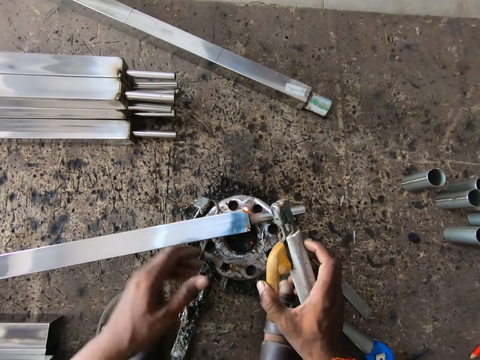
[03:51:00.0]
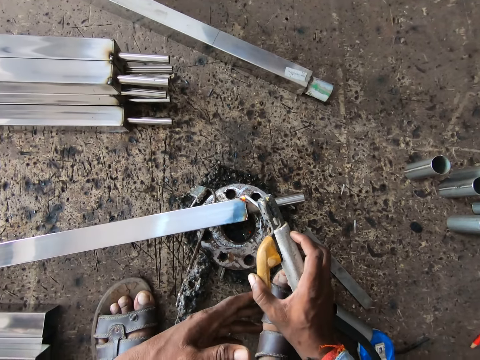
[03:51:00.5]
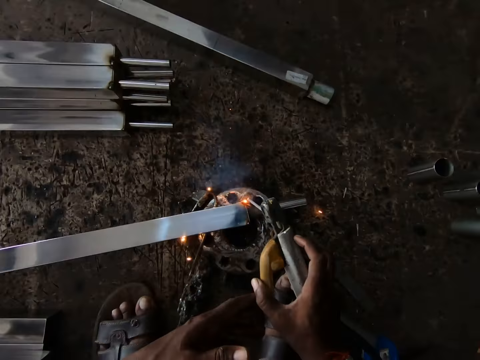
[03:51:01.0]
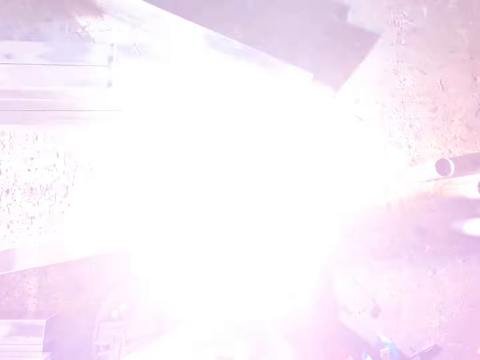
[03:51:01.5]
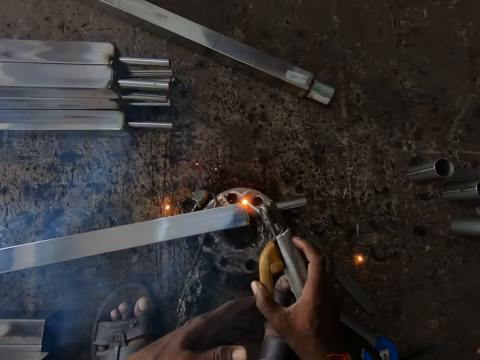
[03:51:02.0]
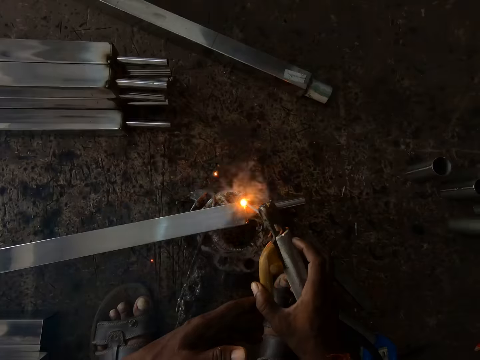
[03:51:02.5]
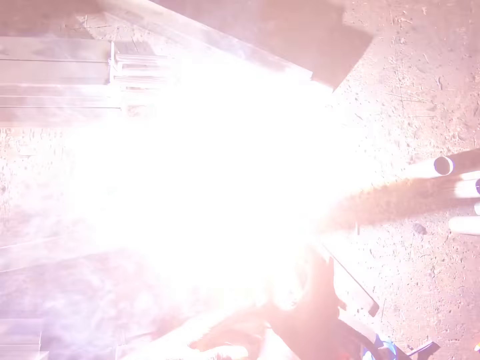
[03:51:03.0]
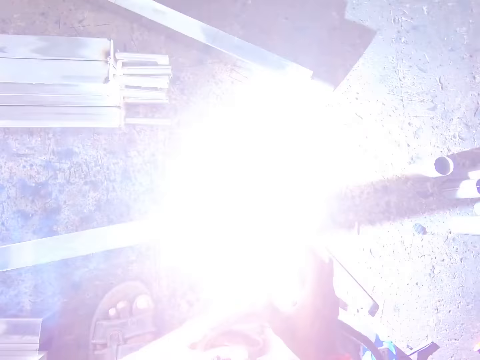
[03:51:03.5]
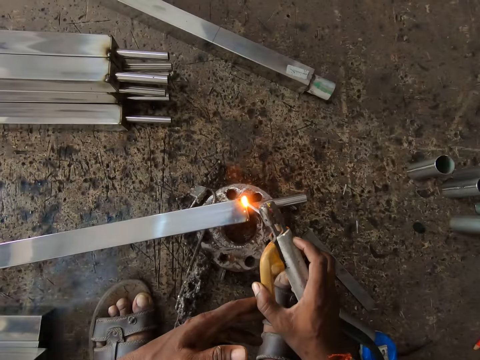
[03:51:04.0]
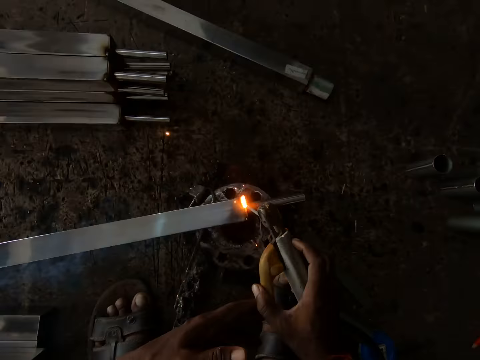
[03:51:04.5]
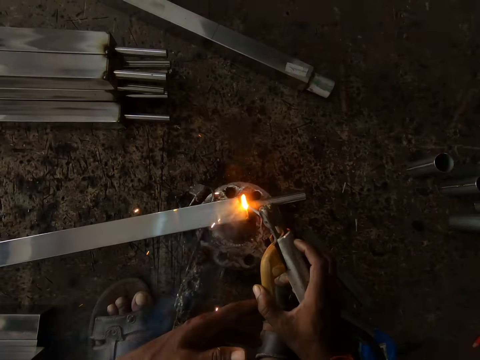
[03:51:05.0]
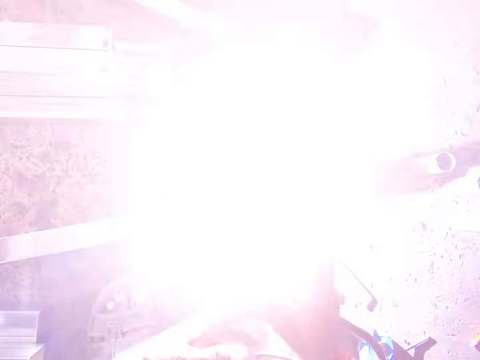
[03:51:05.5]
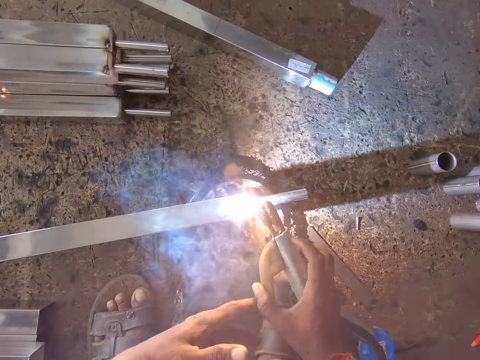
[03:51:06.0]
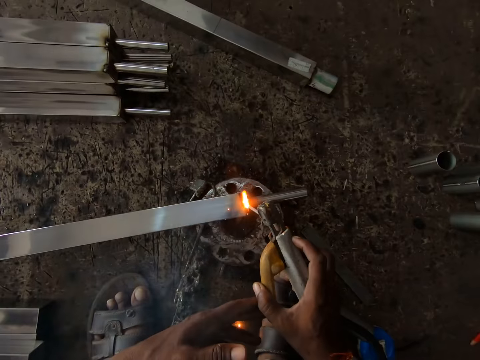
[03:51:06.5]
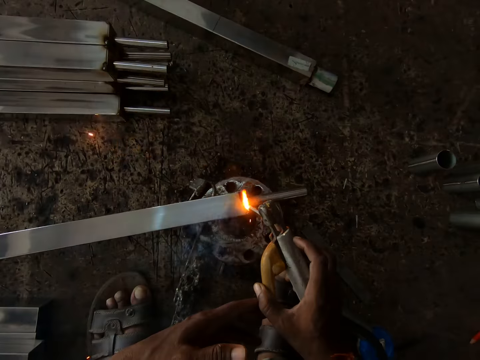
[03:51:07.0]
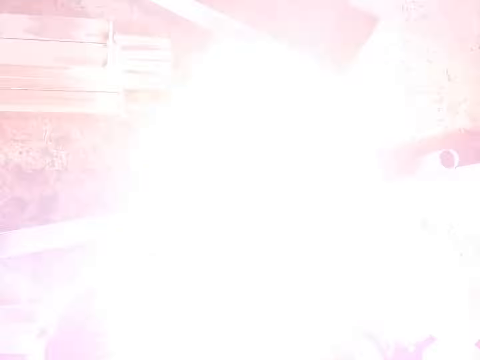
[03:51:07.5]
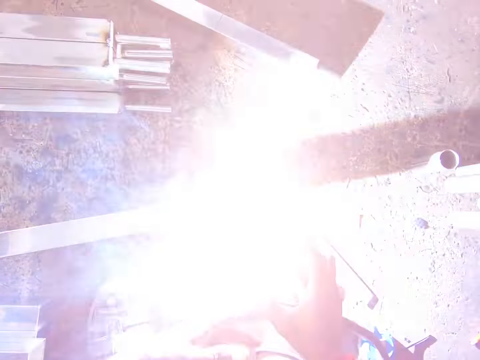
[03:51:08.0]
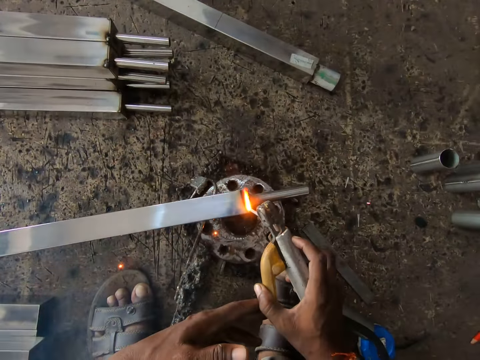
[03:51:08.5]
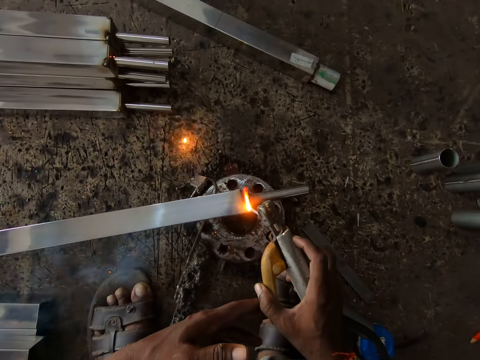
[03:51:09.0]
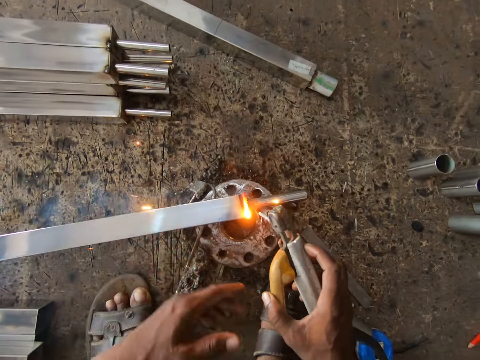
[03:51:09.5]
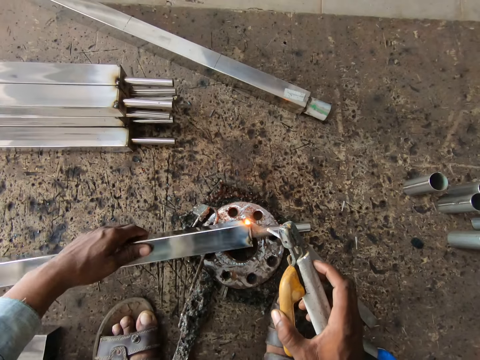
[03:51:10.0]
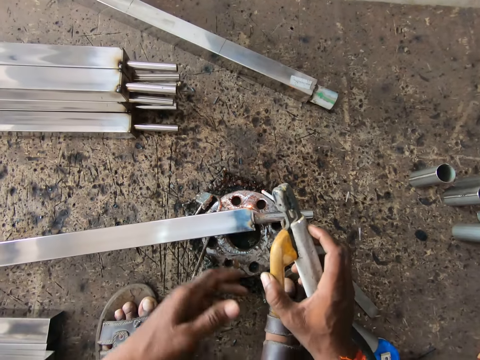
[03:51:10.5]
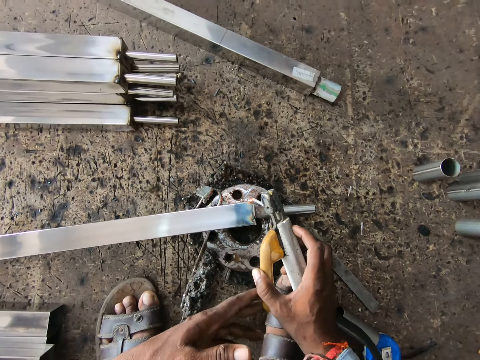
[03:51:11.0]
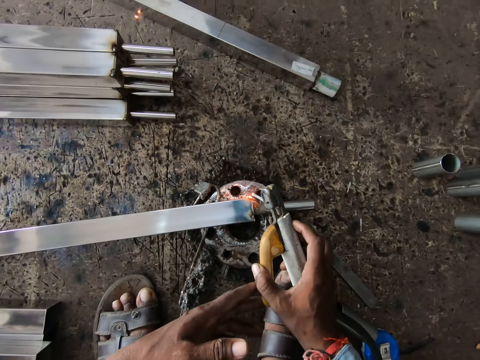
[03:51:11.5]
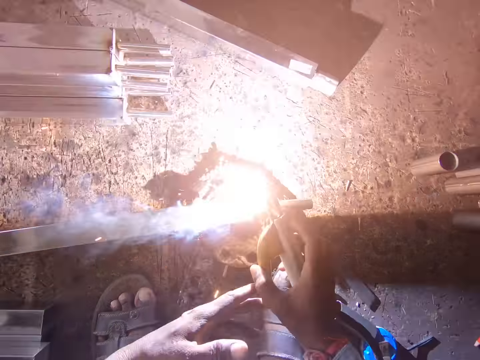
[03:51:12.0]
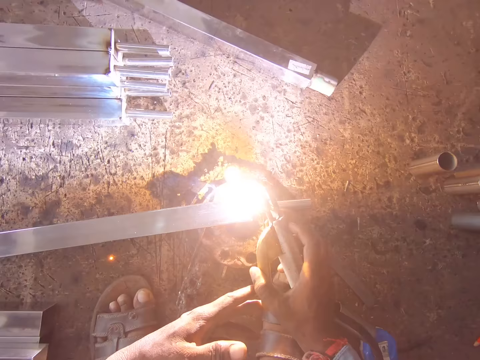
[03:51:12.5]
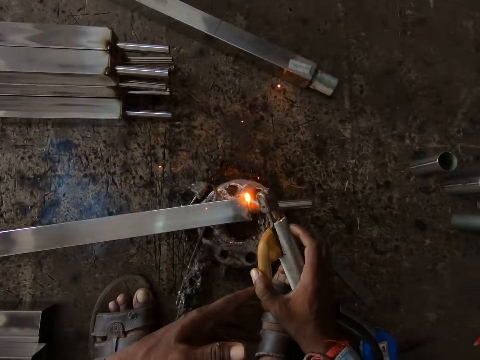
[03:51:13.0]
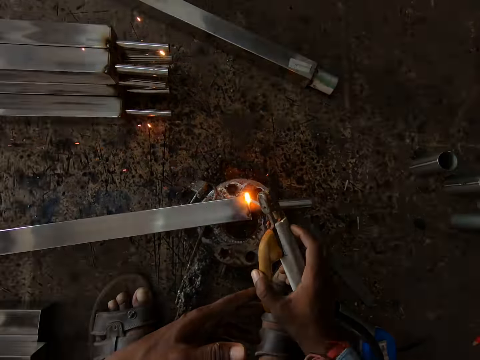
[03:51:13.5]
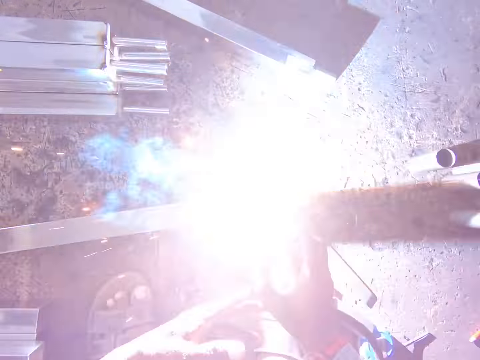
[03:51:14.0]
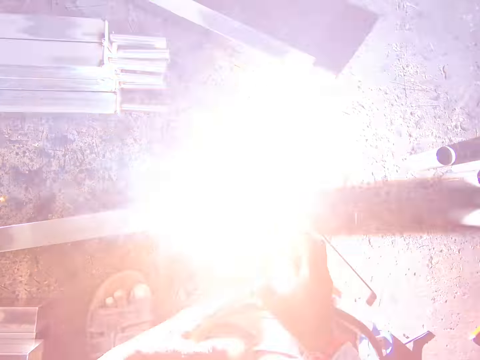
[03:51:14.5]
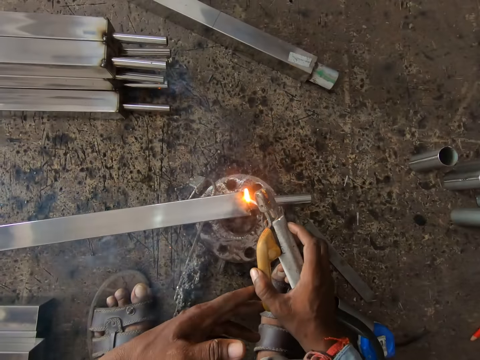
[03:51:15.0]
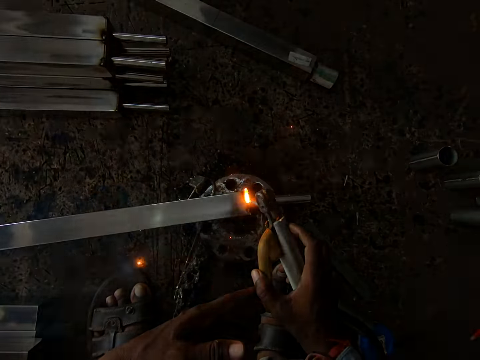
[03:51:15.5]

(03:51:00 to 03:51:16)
The camera wearer removes his left hand from the steel rod on the flange. He holds the electrode holder with both hands. He welds the steel rod on the flange with the electrode in the electrode holder in both hands. He removes his left hand from the electrode holder in both hands. He turns the steel rod on the flange with his left hand. He removes his left hand from the steel rod on the flange. He holds the electrode holder with both hands. He welds the steel rod on the flange with the electrode in the electrode holder in both hands.

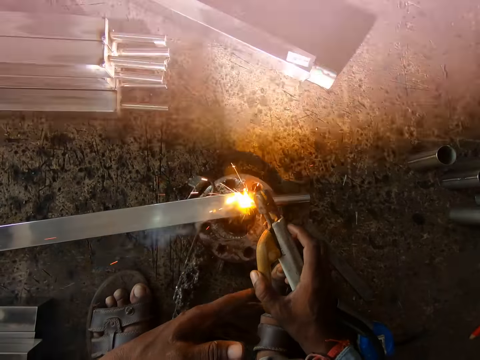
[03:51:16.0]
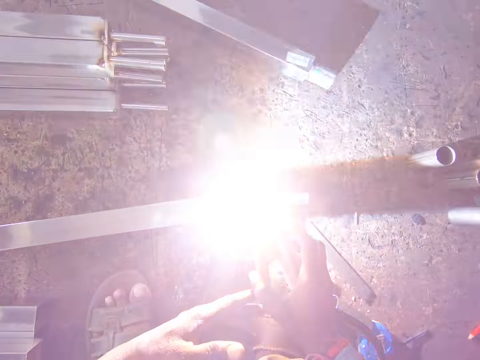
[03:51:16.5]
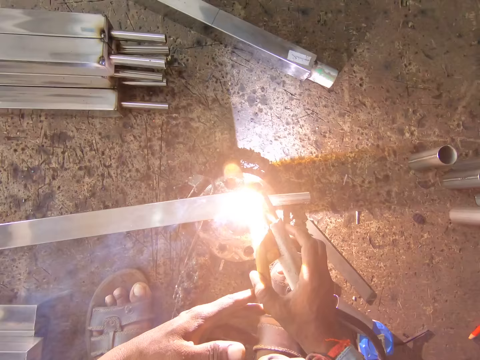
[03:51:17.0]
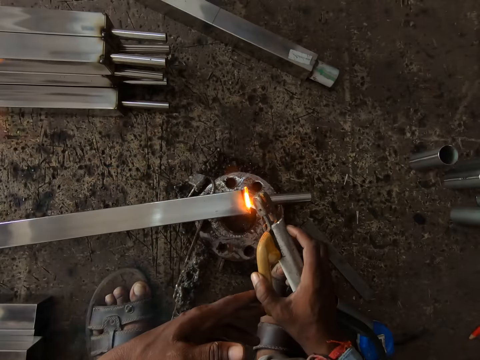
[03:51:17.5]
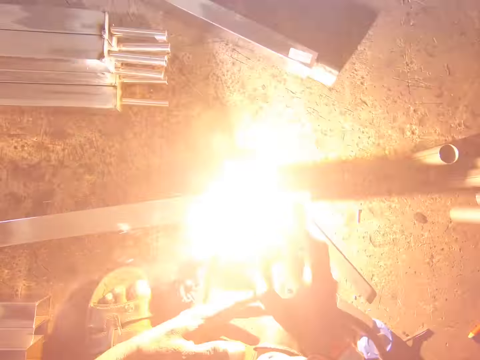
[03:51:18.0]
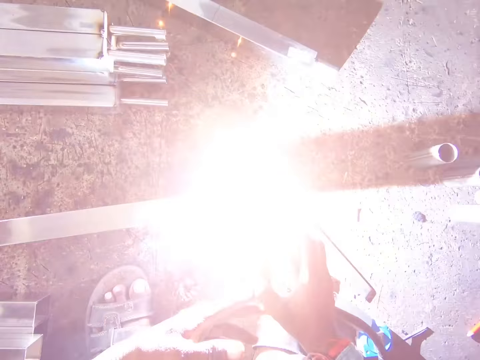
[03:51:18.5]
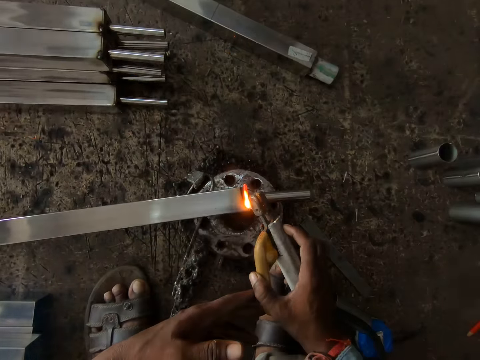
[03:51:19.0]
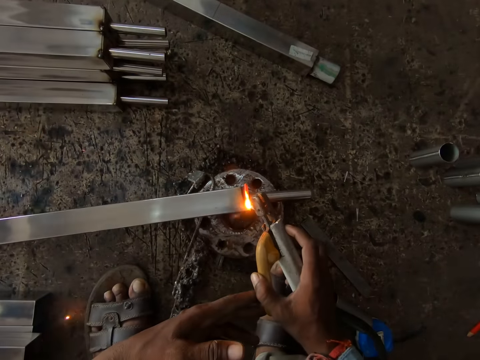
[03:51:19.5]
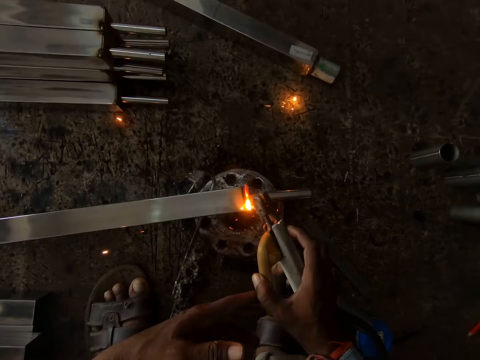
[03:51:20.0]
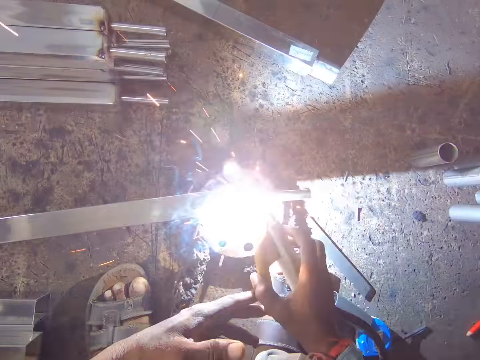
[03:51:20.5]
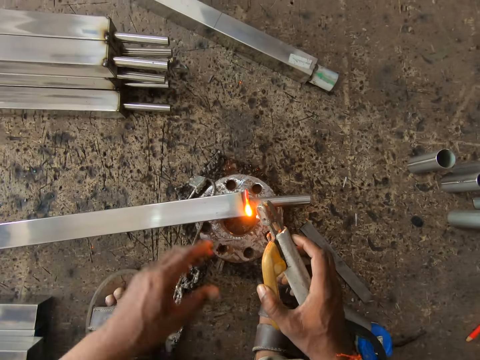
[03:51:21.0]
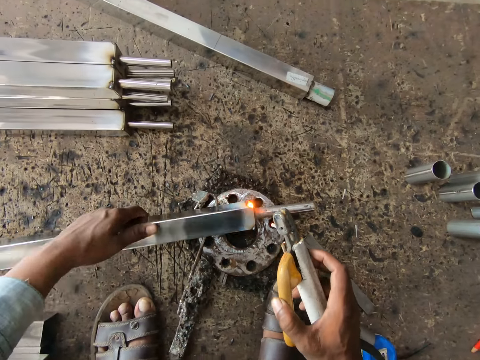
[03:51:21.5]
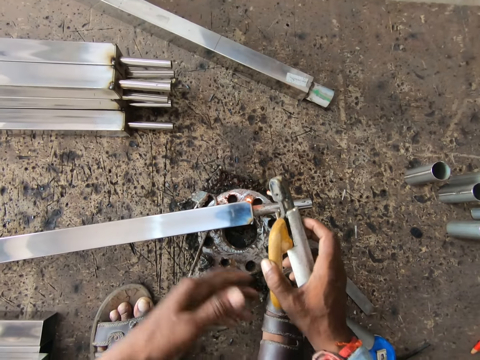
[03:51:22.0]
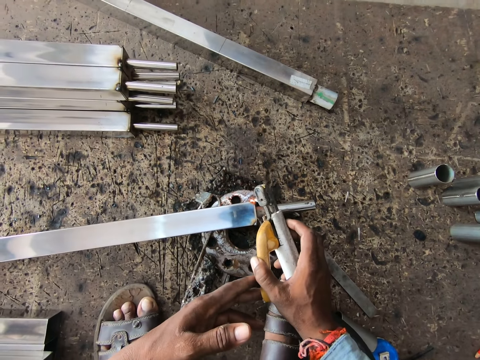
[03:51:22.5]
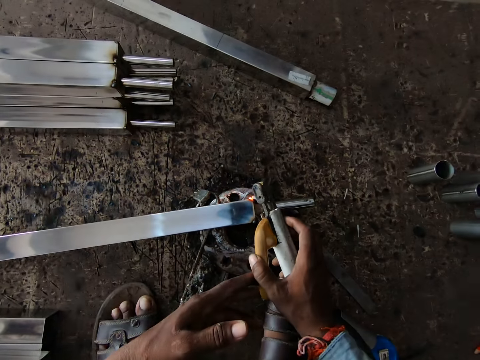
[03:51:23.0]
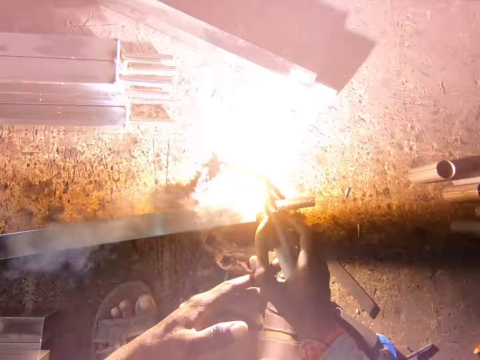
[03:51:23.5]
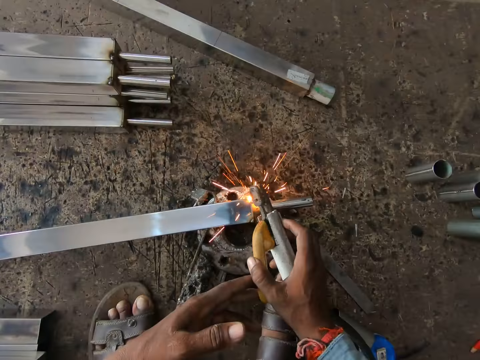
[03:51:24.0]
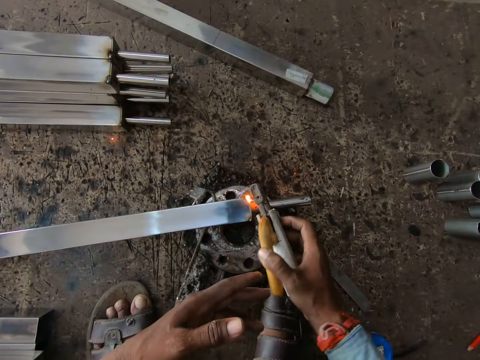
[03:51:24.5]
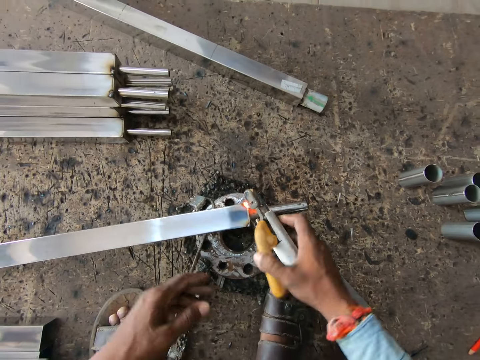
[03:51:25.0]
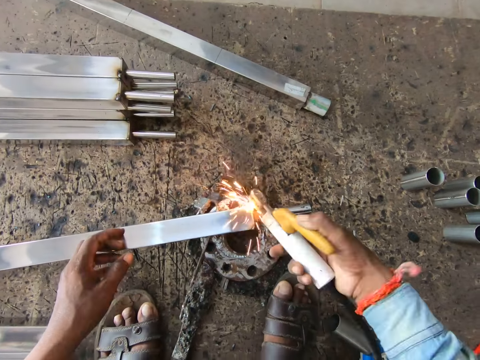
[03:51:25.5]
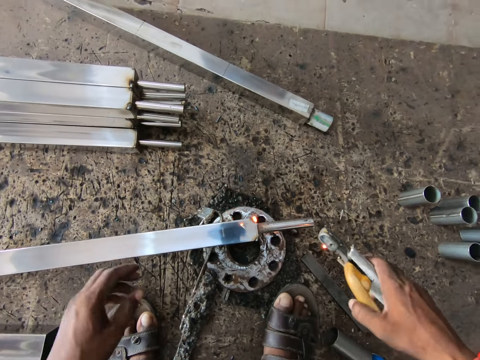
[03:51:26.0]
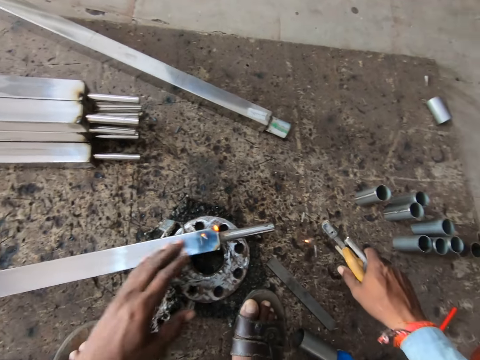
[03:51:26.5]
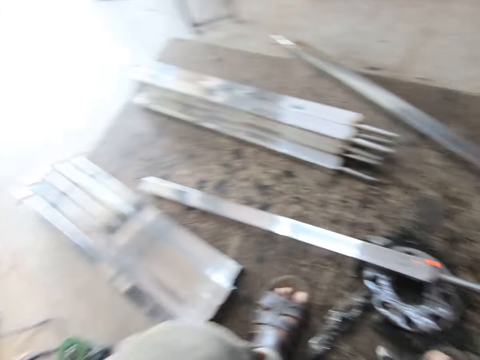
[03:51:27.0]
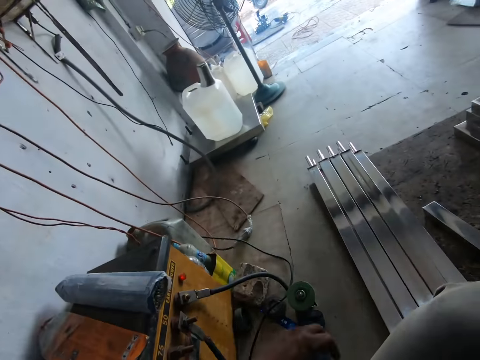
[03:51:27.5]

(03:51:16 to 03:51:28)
The camera wearer removes his left hand from the electrode holder in both hands. He turns the steel rod on the flange with his left hand, removes his left hand from the steel rod on the flange and holds the electrode holder with both hands. He welds the steel rod on the flange with the electrode in the electrode holder or welding machine in both hands. He removes his left hand from the electrode holder in both hands. He removes the electrode holder from the steel rod on the flange with his right hand. He places his left hand on the steel rod on the flange. He removes his left hand from the steel rod on the flange. He cleans the steel rod on the flange with his left hand. He puts the welding machine on the floor. He drops the electrode on the floor with the electrode holder in his right hand. He turns around.
